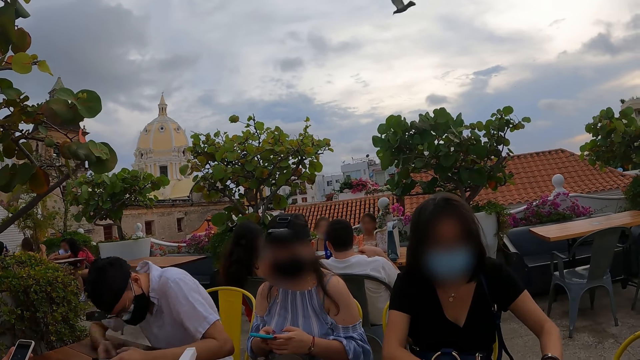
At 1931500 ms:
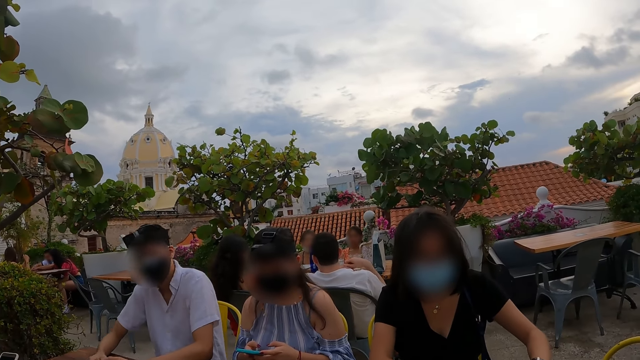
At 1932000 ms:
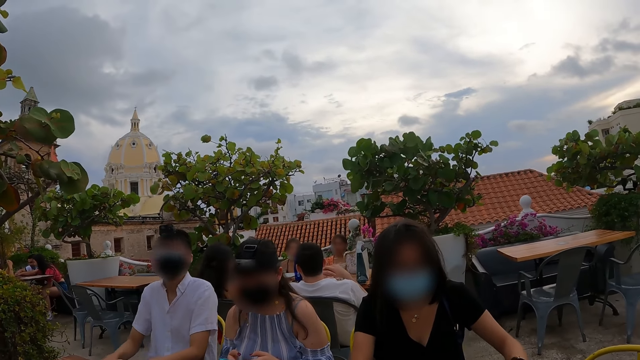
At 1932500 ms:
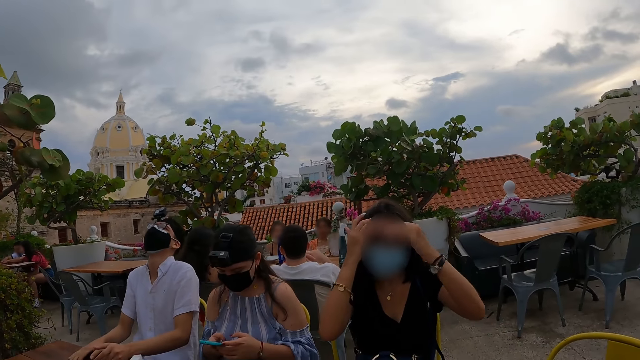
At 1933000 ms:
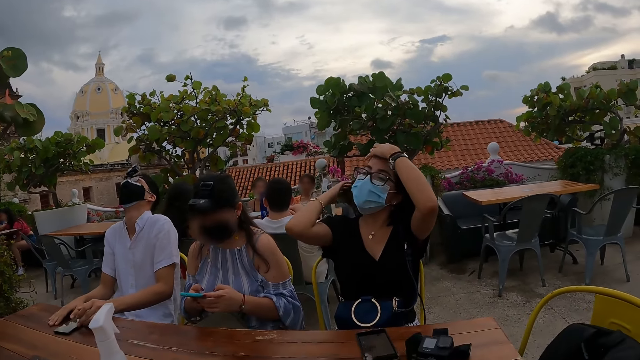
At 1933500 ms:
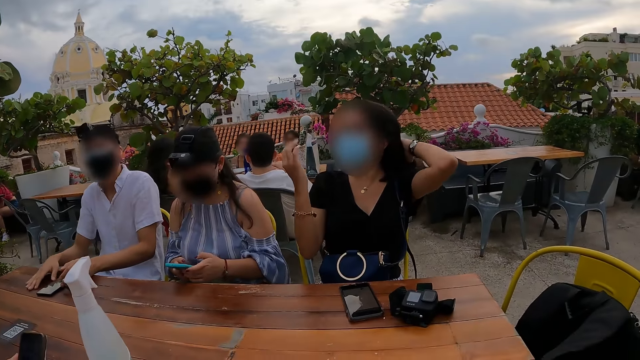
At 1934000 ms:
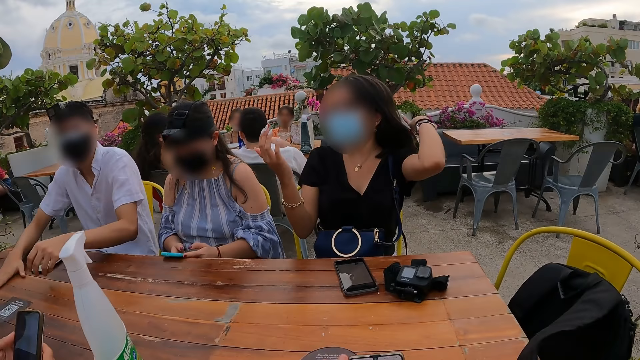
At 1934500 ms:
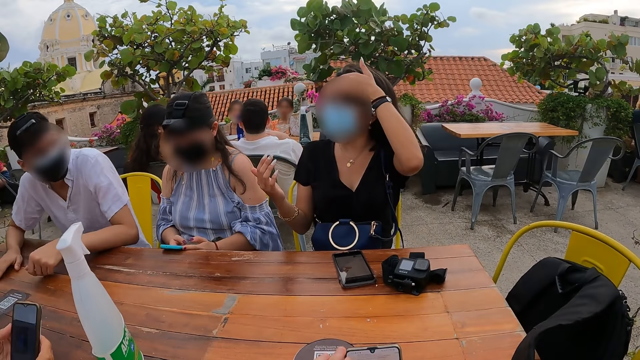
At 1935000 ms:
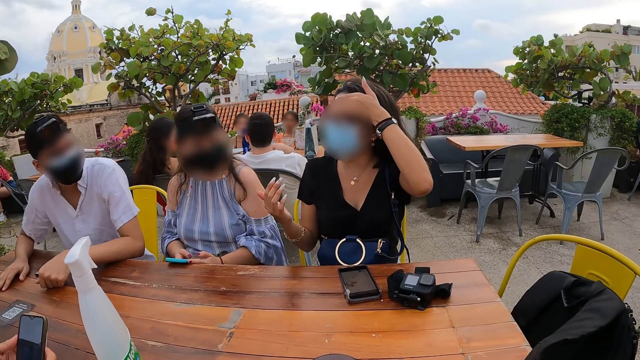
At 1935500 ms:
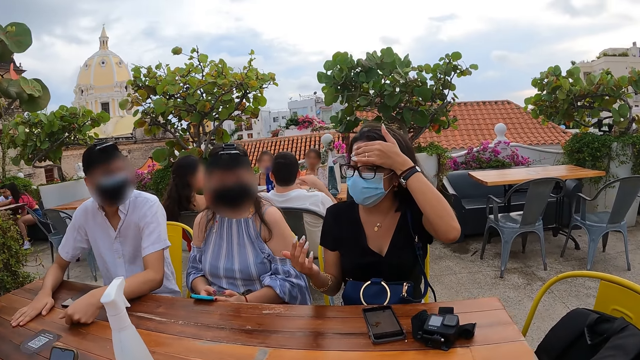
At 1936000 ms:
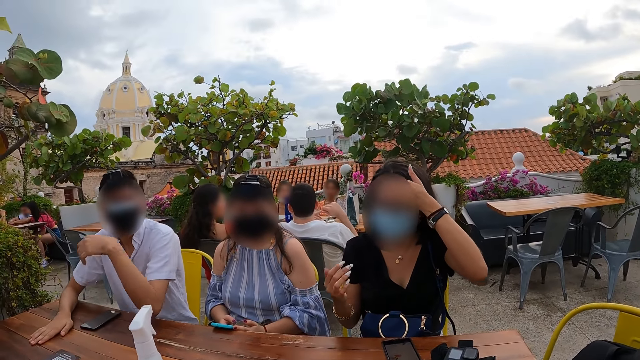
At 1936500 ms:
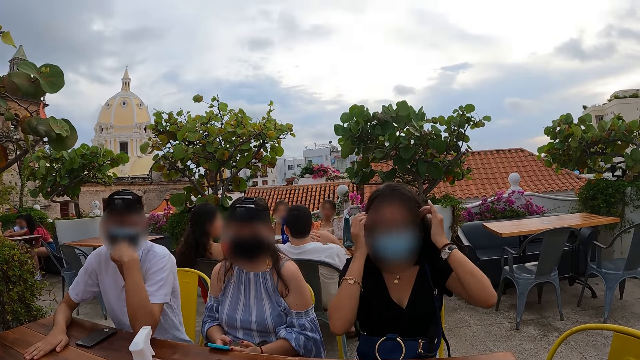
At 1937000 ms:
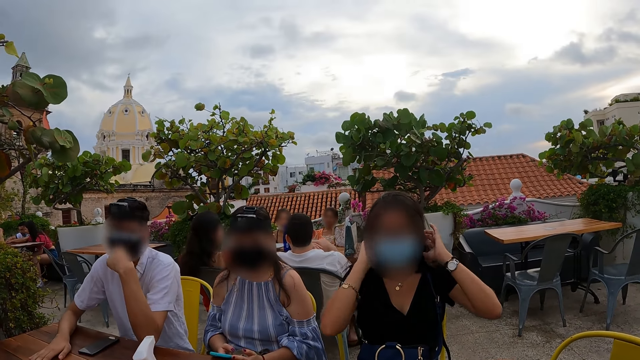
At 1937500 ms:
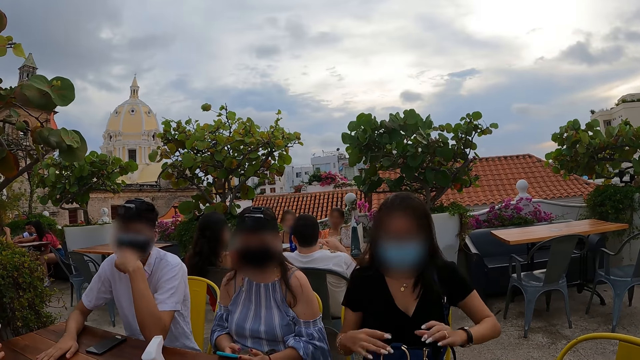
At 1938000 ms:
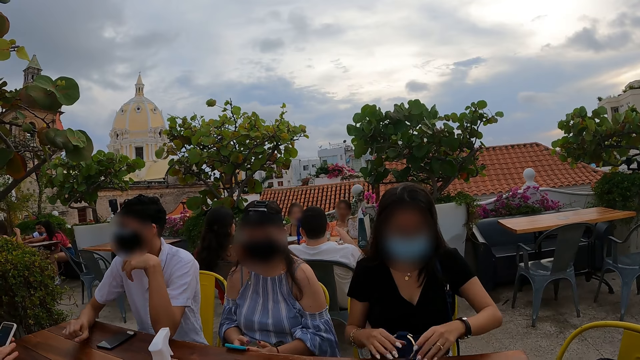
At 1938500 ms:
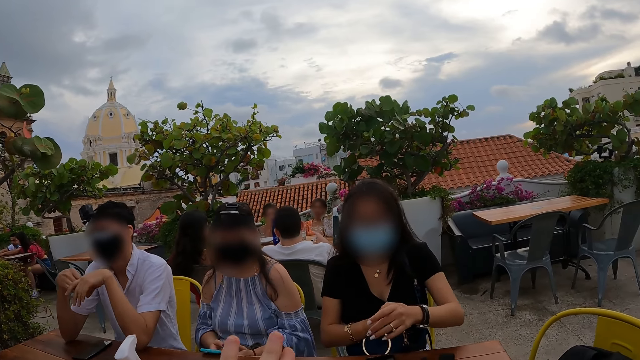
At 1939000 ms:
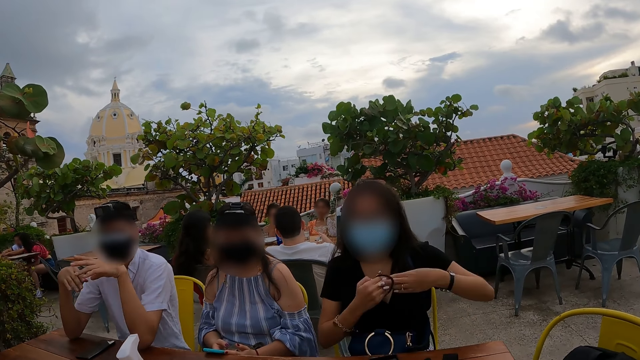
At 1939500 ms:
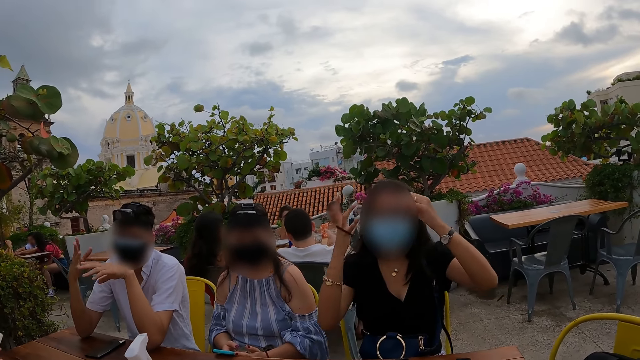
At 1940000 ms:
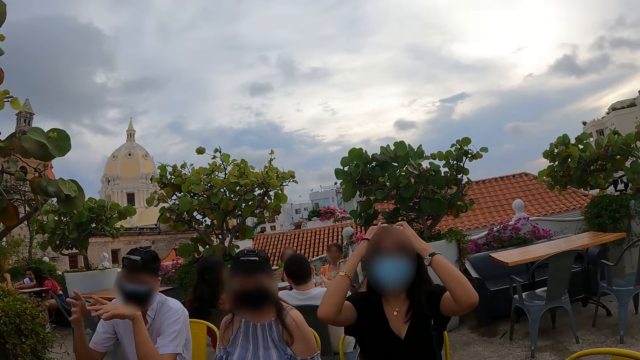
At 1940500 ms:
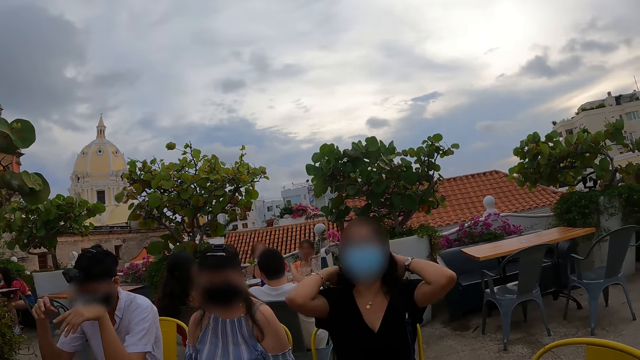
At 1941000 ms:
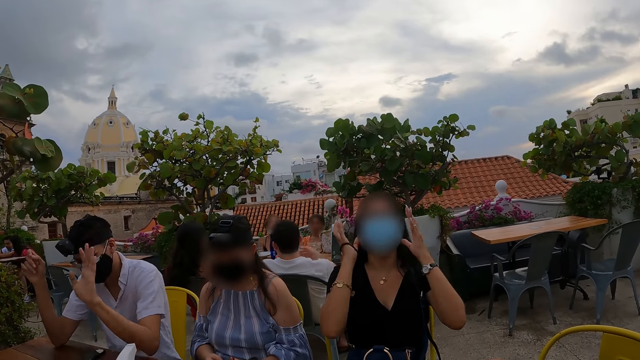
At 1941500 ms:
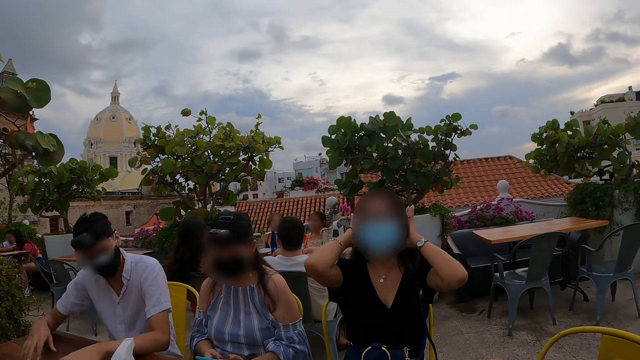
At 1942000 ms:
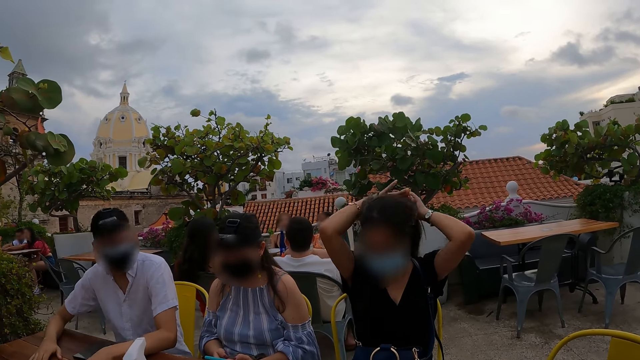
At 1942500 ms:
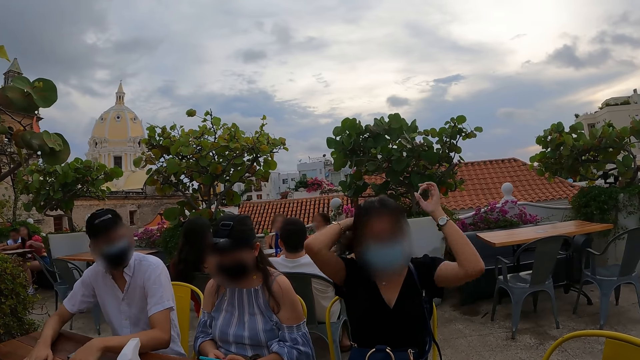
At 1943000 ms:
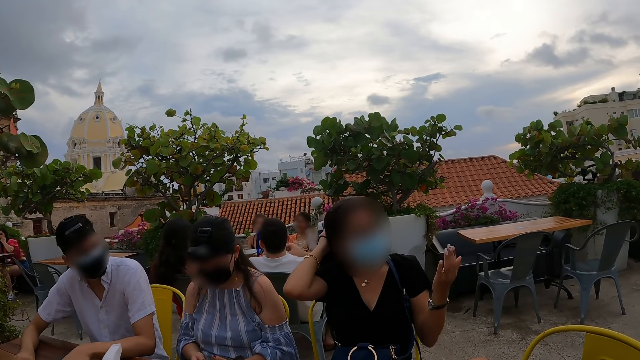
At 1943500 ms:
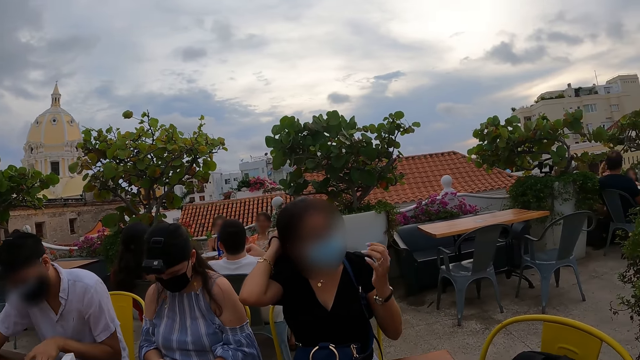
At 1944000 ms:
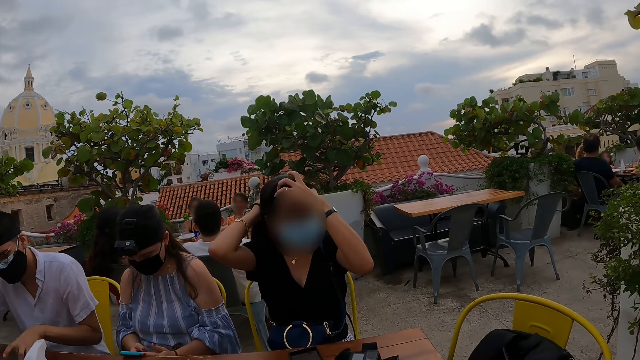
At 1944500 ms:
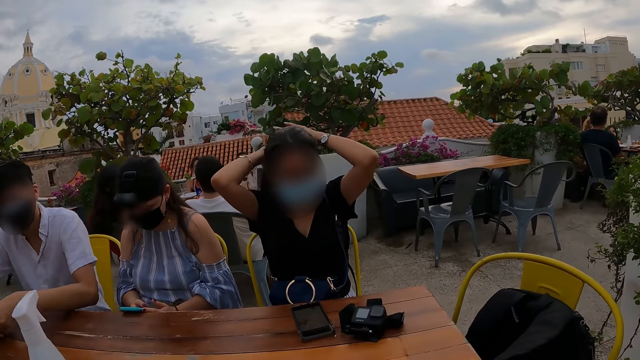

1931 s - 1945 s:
The woman adjusts her hair with both hands. The woman removes a band from her left hand with her right hand and ties her hair with the band in her right hand.

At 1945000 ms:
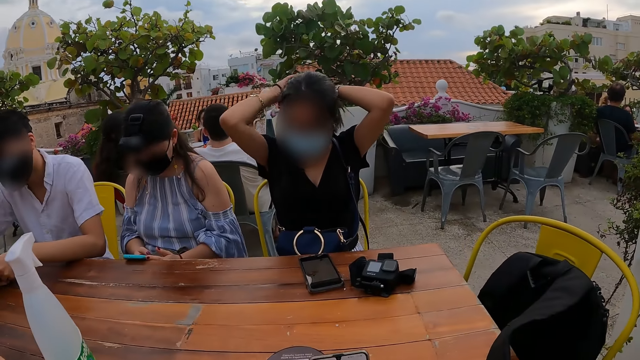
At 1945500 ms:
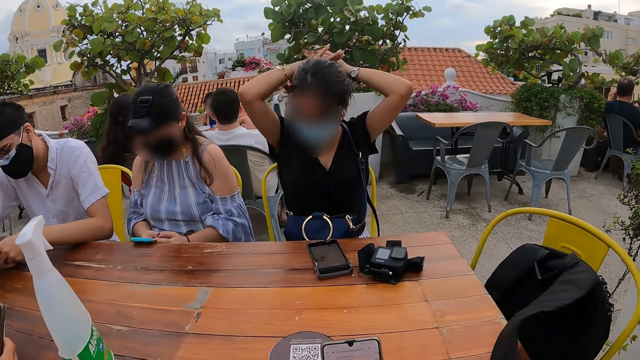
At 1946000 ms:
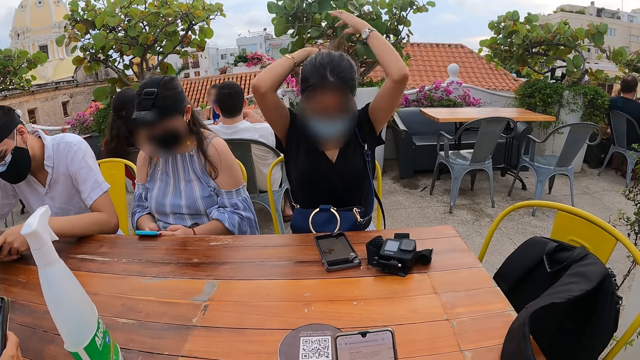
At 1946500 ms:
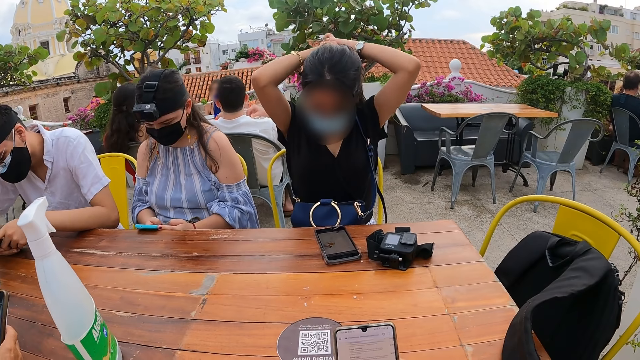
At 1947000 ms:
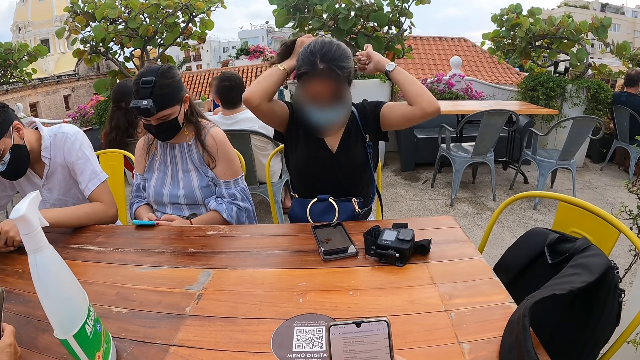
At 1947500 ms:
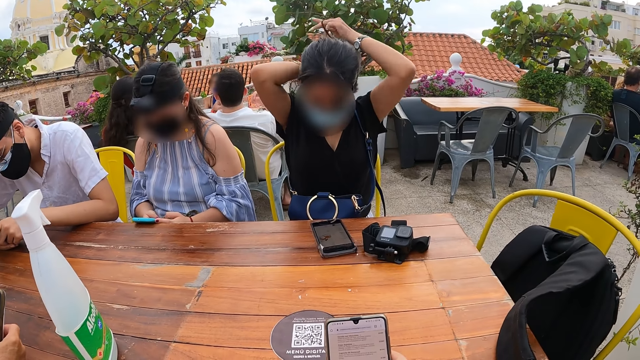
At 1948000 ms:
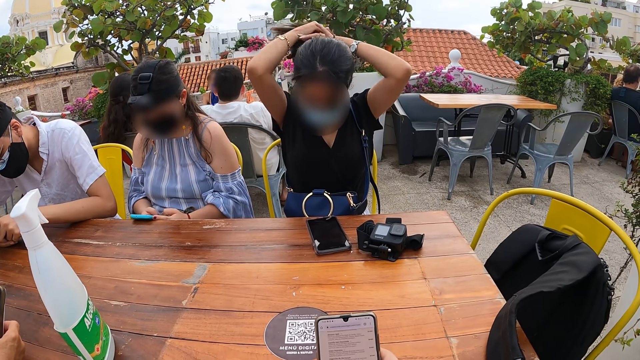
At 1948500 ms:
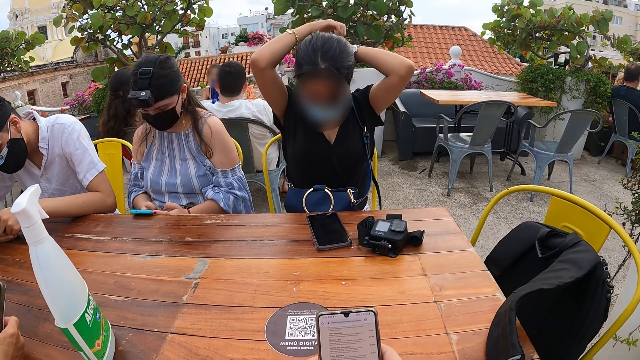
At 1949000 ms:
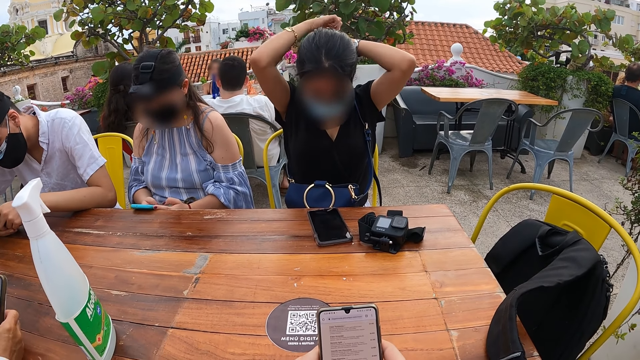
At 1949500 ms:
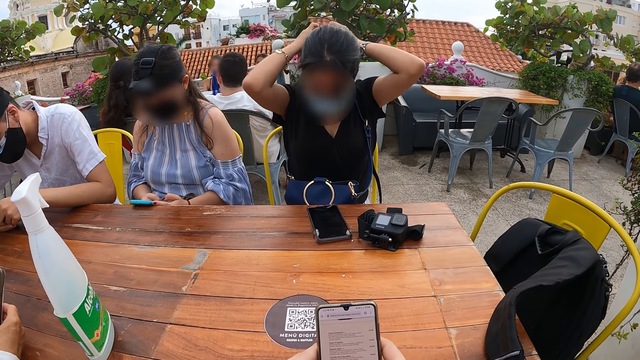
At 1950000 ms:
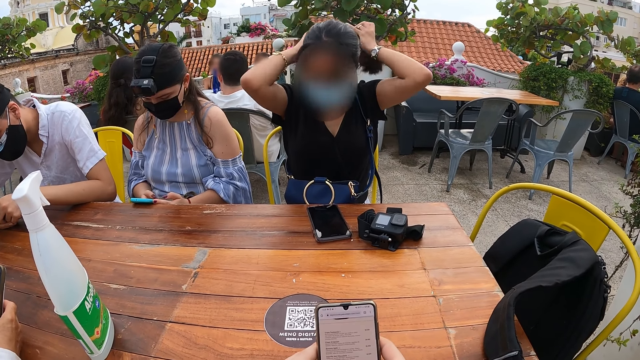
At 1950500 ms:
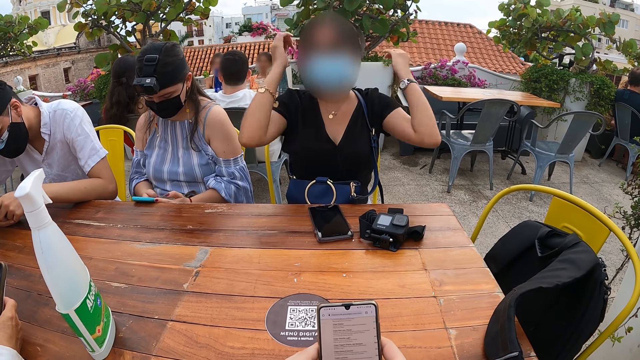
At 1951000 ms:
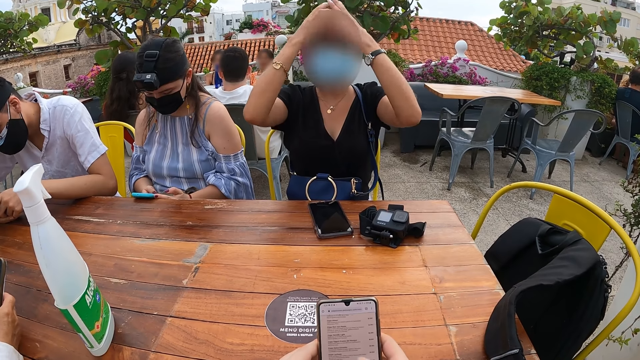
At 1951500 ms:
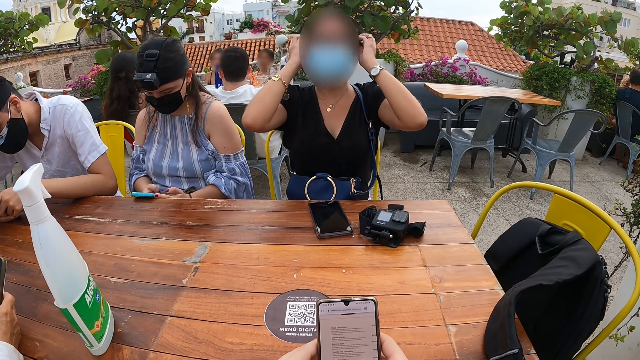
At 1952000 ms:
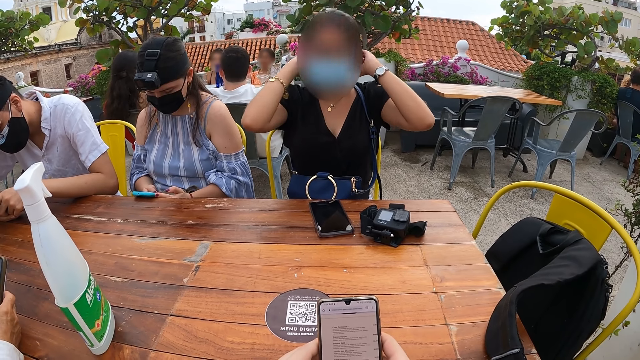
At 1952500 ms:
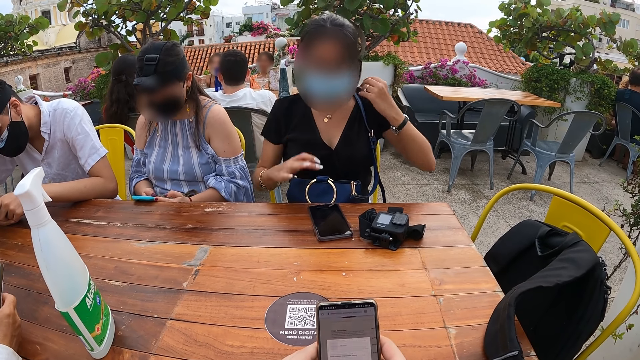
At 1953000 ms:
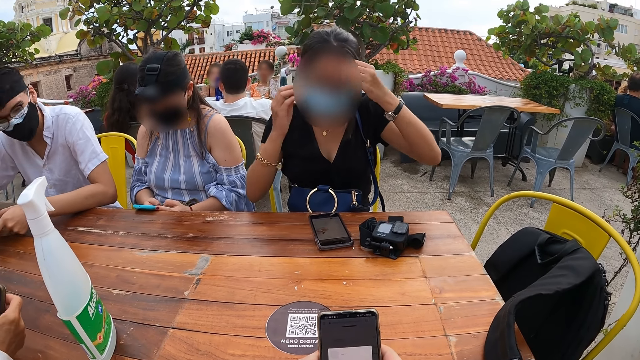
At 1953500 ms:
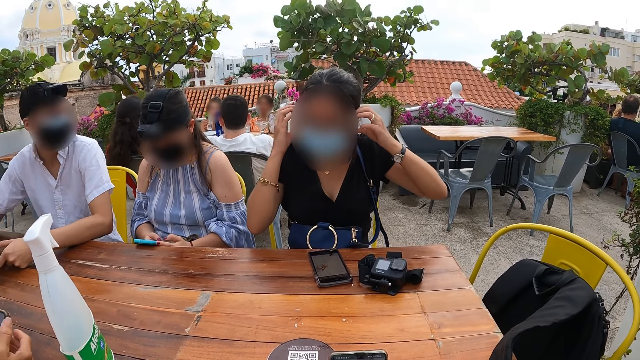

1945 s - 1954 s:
The woman operates the mobile phone with both hands. The camera wearer scrolls through his phone with his left hand. He operates the mobile phone with both hands.
